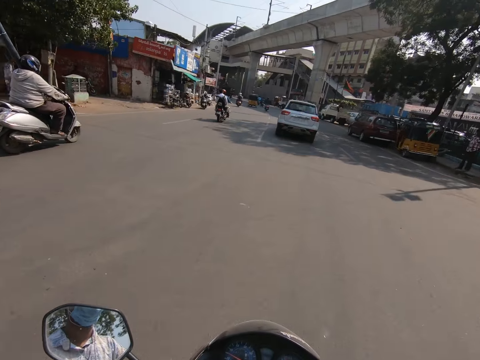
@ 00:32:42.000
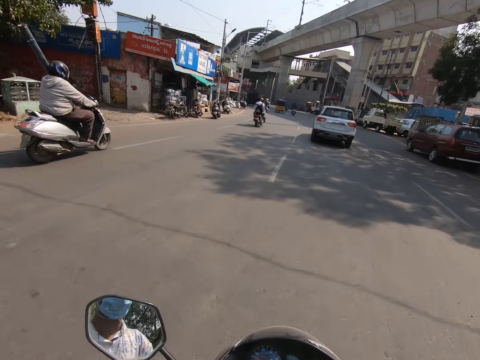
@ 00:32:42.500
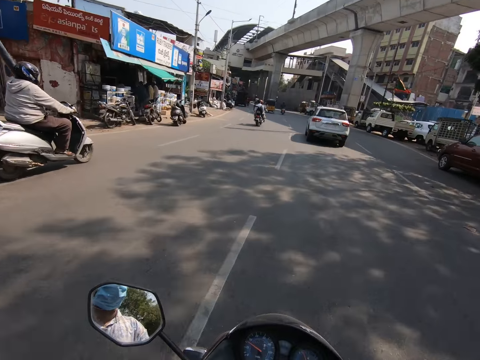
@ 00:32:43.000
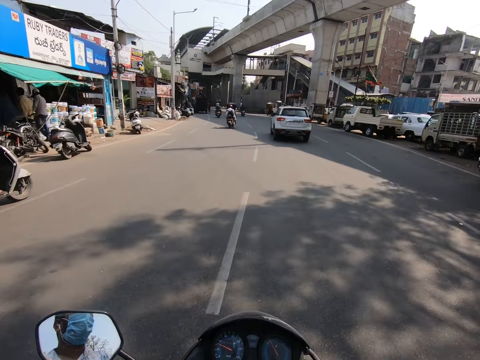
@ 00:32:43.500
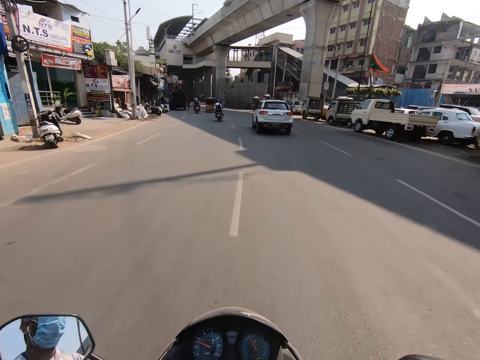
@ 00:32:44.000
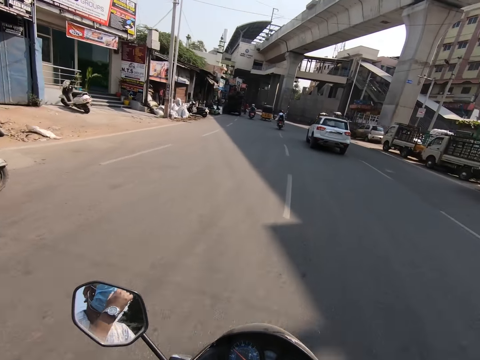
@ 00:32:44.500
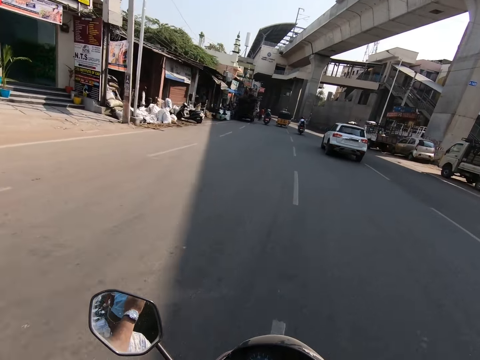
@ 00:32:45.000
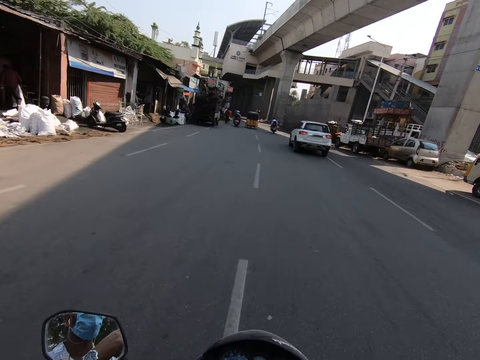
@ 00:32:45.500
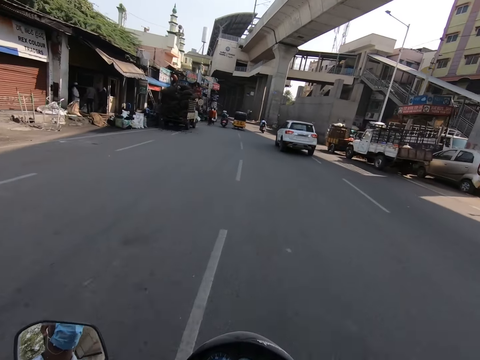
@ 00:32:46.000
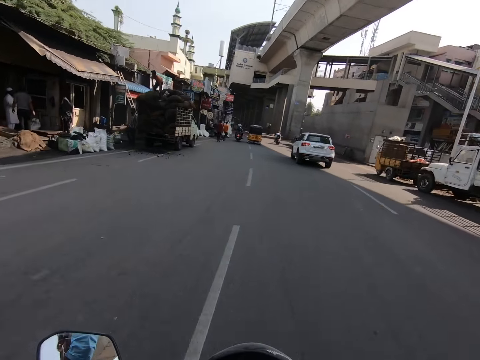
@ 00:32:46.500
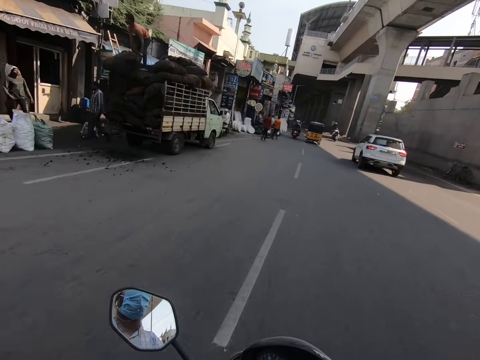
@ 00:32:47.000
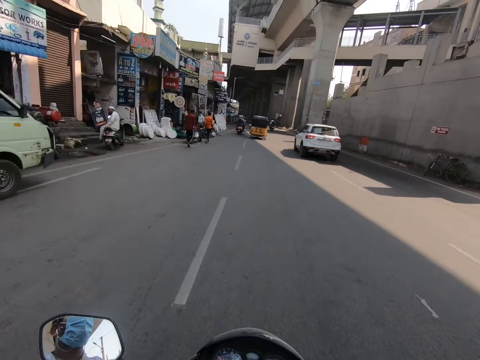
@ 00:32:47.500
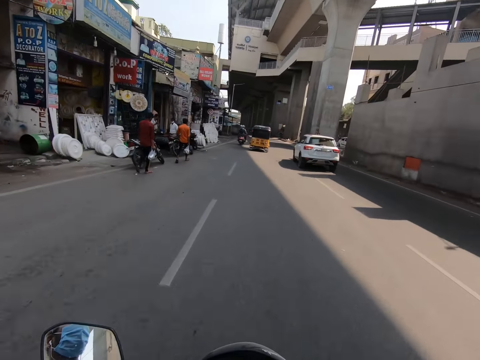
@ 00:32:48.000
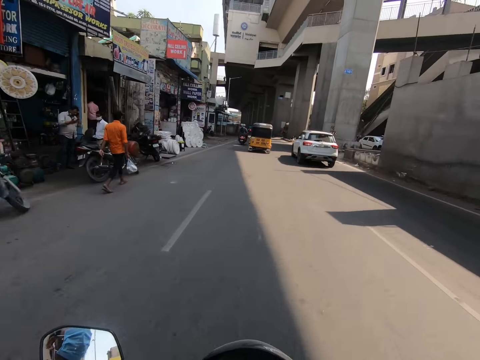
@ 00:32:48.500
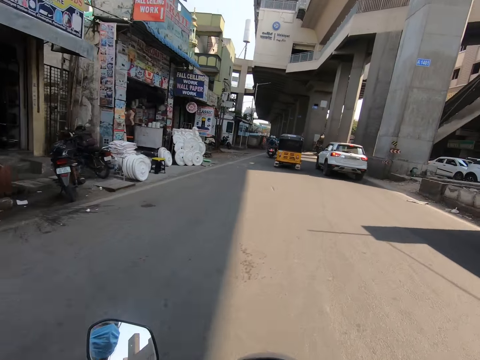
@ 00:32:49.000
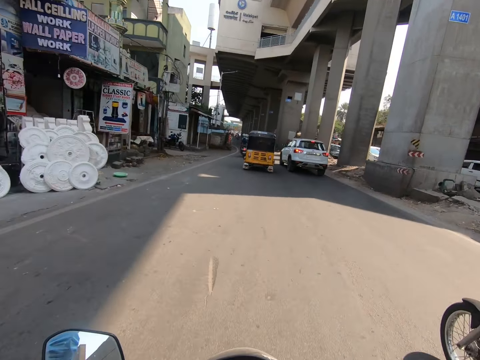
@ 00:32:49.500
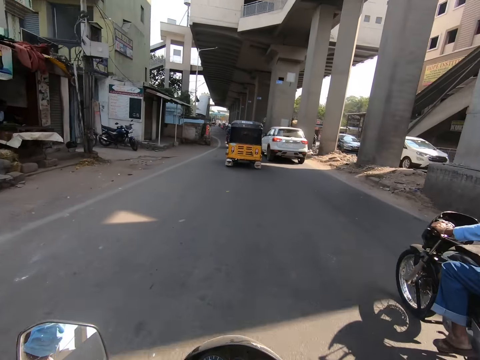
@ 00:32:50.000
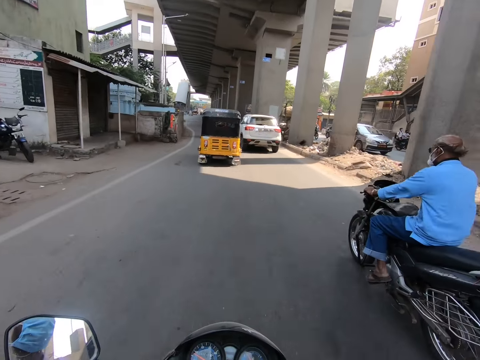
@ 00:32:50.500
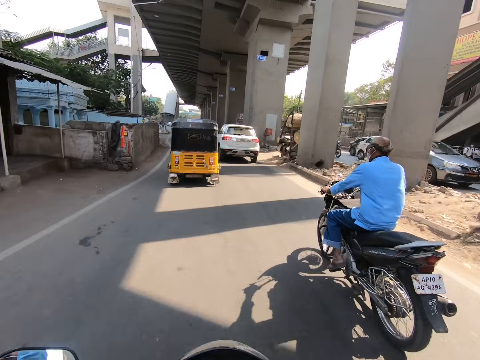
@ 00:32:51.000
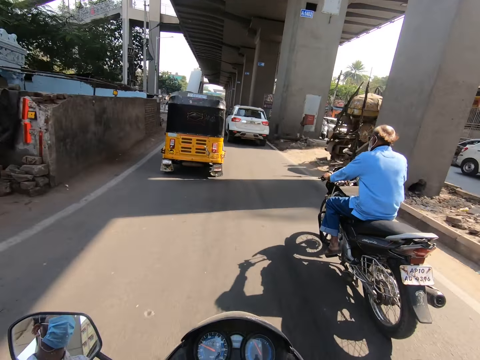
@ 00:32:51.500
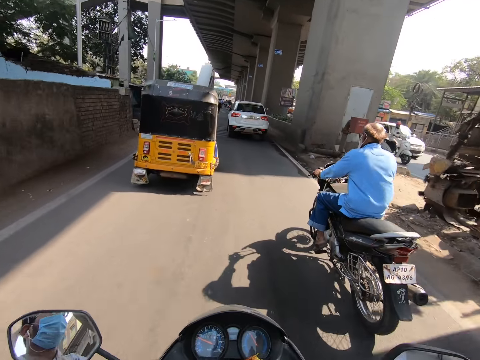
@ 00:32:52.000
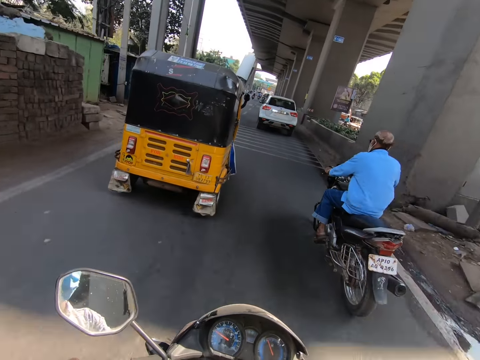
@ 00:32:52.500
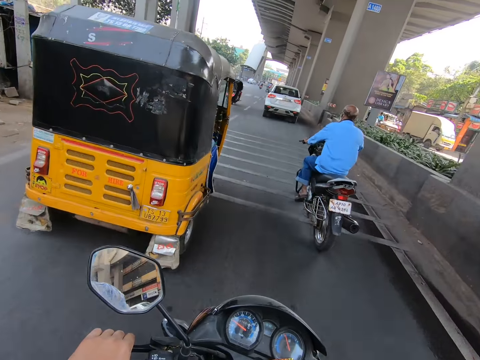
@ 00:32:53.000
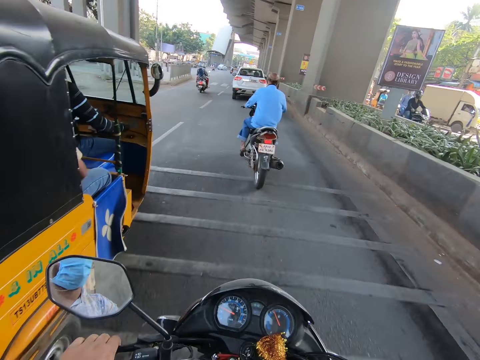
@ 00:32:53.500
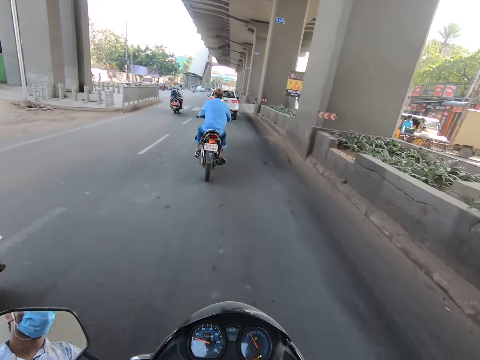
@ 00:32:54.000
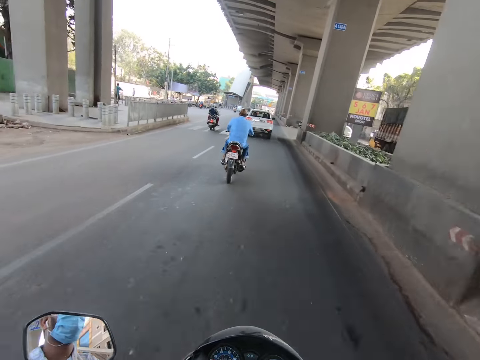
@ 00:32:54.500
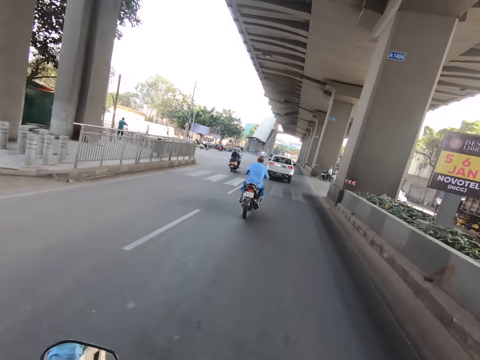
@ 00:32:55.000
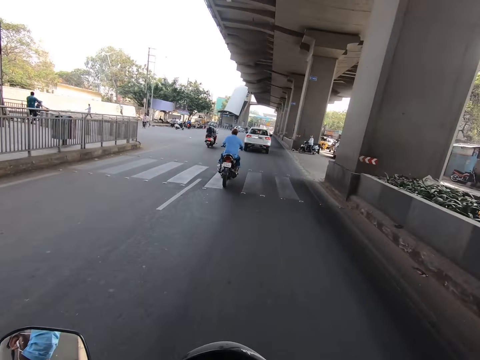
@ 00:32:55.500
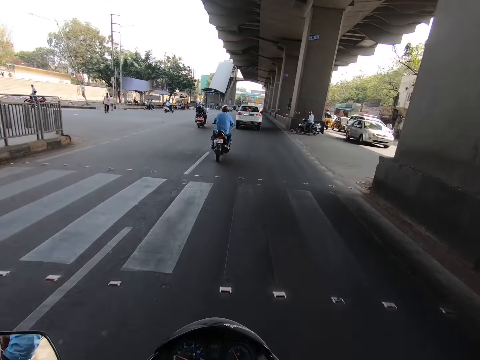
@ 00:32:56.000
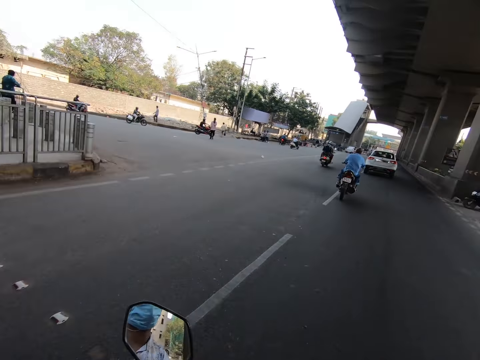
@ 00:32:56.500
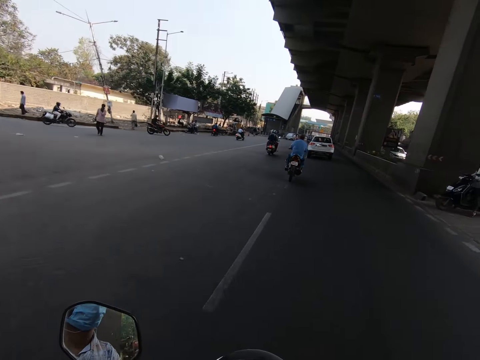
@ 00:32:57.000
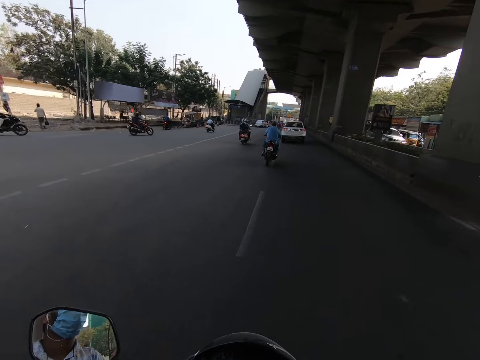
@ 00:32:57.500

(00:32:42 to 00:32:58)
The camera wearer rides past a grey motorcycle. He rides the motorcycle with his right hand and adjusts a facemask on his face with his left hand. He rides the motorcycle with both hands. A black motorcycle rides past the camera wearer. The camera wearer rides past a yellow tricycle.

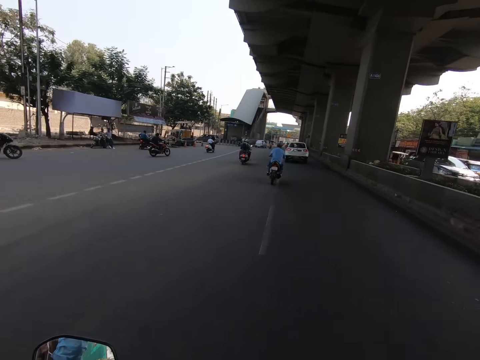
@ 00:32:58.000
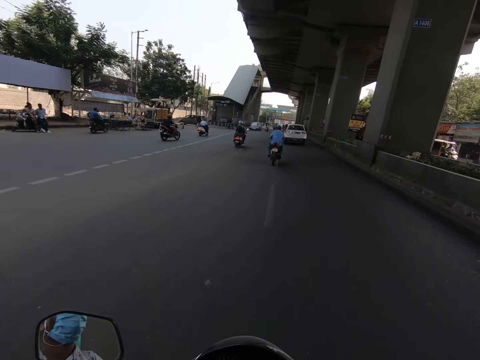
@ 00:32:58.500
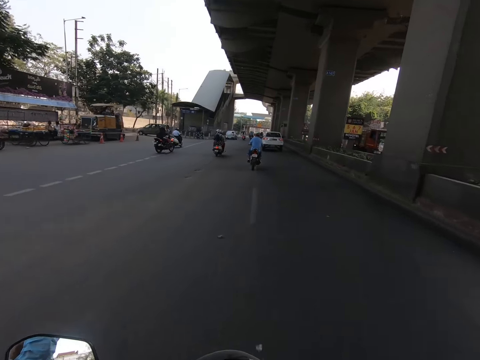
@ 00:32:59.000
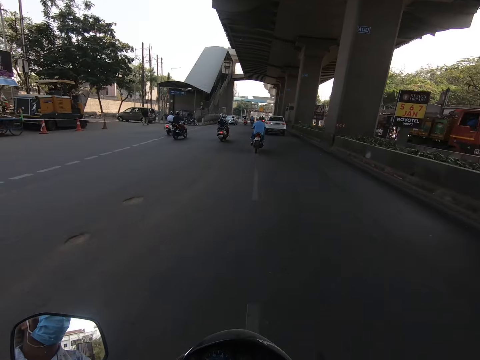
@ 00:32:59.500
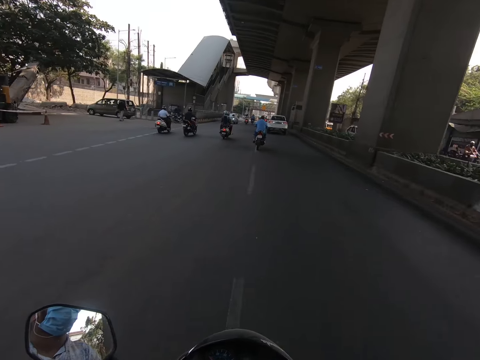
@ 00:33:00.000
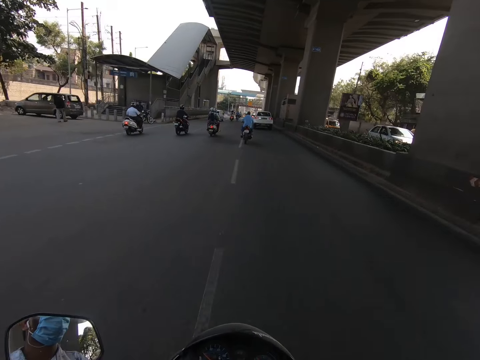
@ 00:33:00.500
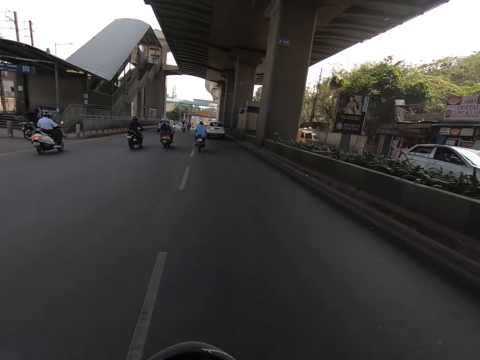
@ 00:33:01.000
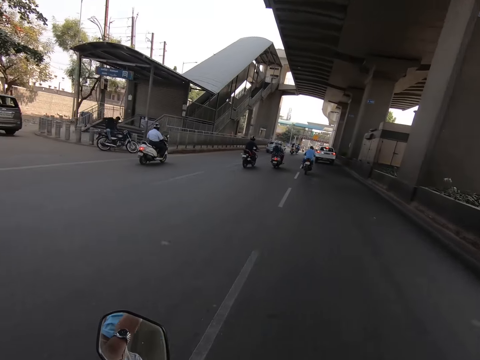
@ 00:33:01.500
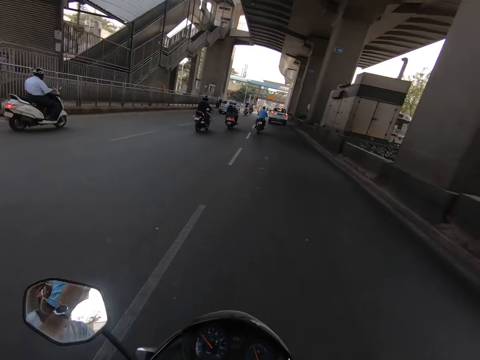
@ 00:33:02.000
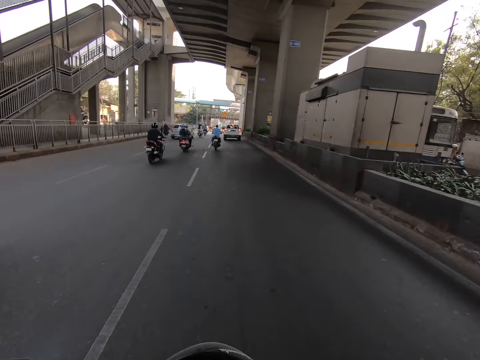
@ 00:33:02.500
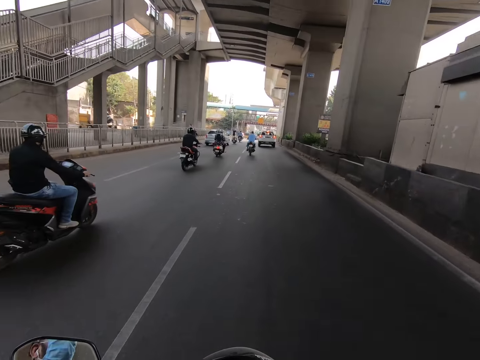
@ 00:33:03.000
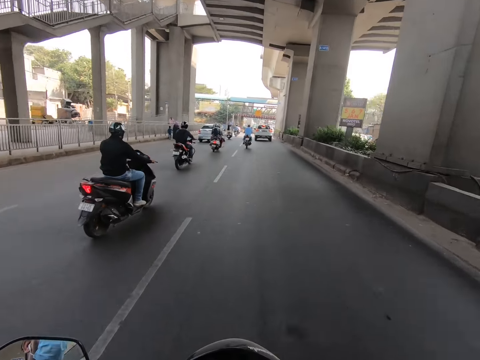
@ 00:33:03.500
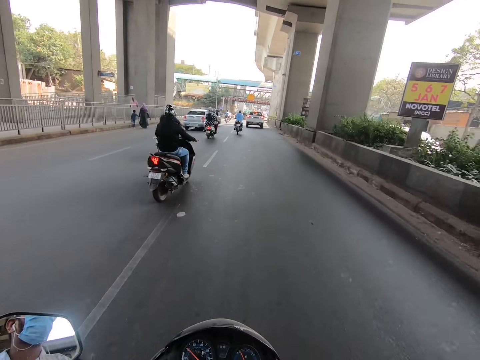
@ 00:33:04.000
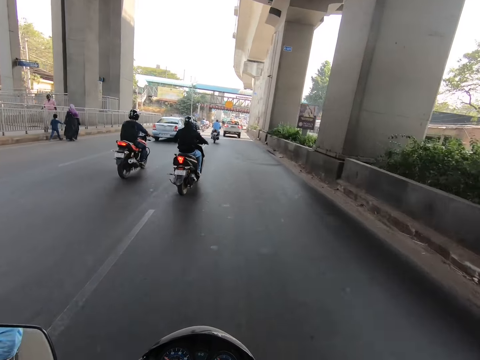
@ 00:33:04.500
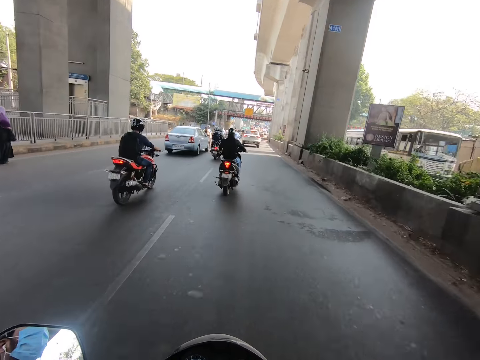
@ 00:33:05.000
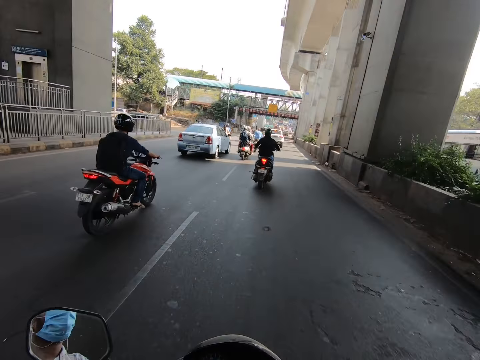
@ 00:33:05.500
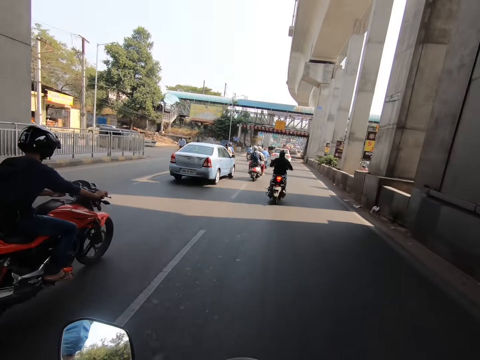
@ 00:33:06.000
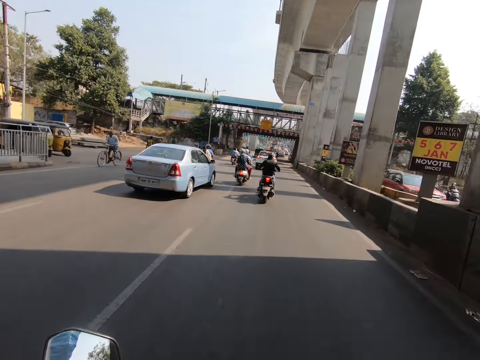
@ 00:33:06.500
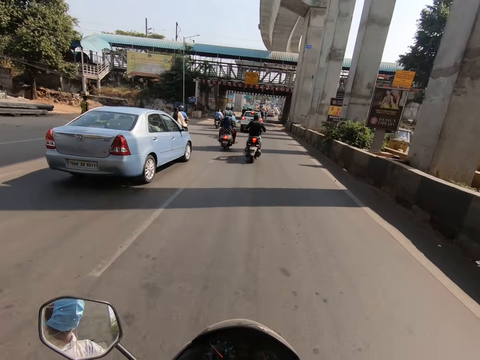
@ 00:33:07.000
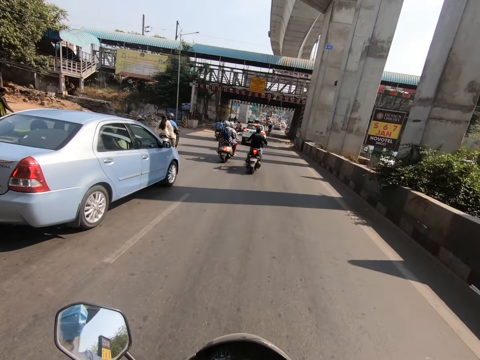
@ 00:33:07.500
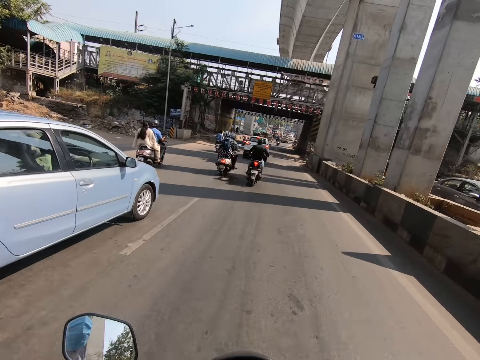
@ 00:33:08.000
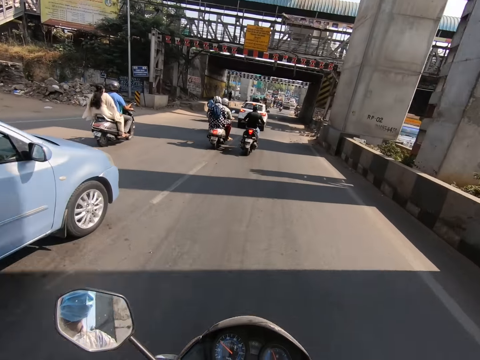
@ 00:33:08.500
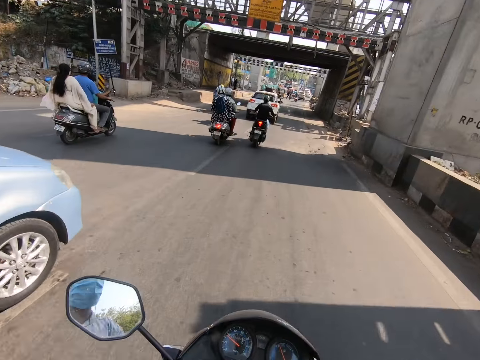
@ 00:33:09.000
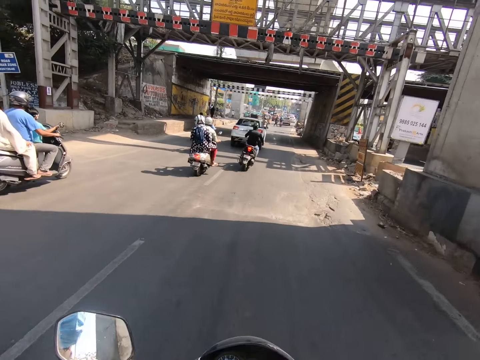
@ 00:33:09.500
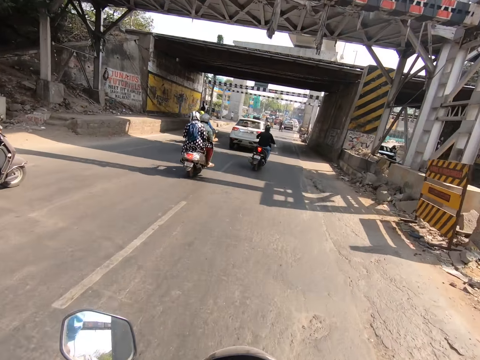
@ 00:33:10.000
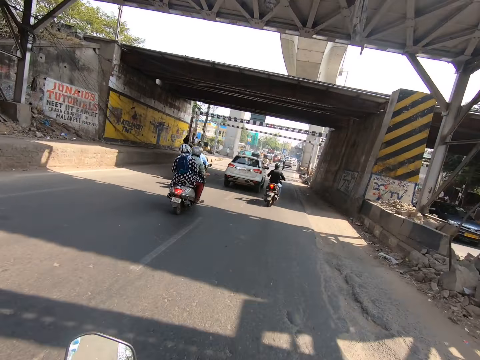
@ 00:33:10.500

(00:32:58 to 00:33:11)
A black motorcycle rides past the camera wearer. The camera wearer rides past a red motorcycle. They ride past a blue car.
